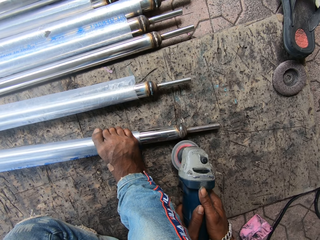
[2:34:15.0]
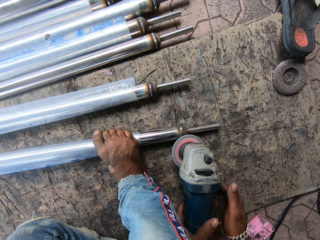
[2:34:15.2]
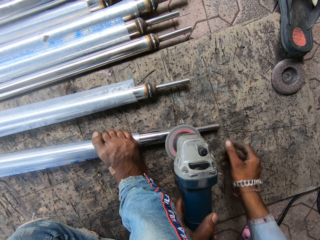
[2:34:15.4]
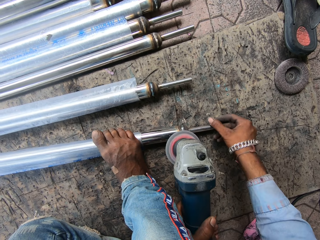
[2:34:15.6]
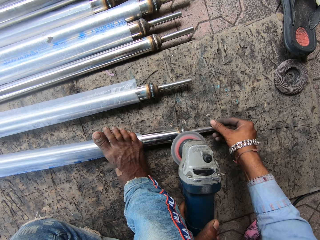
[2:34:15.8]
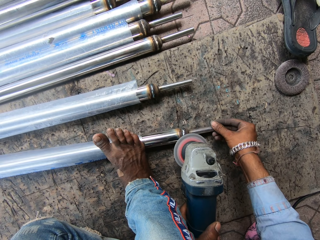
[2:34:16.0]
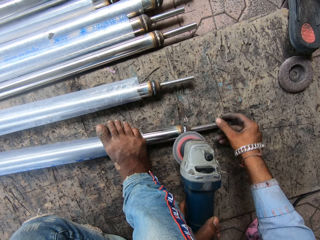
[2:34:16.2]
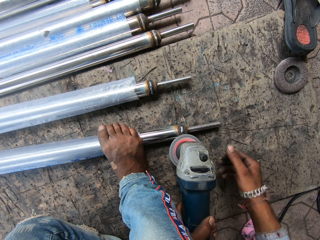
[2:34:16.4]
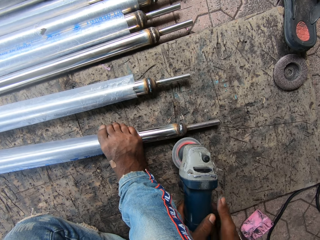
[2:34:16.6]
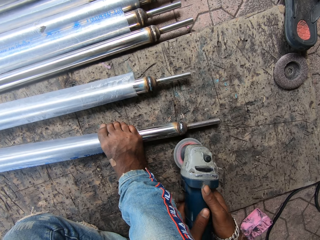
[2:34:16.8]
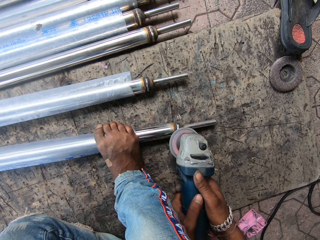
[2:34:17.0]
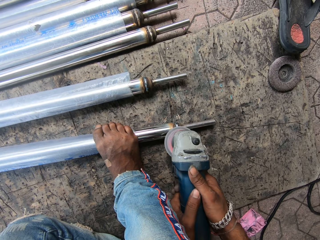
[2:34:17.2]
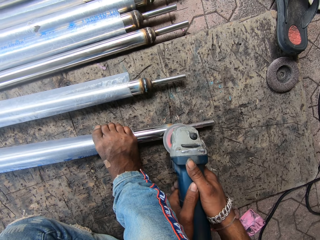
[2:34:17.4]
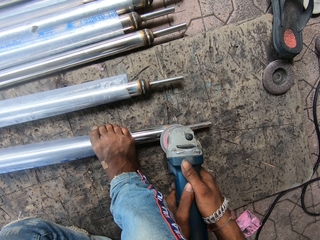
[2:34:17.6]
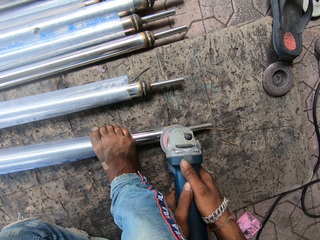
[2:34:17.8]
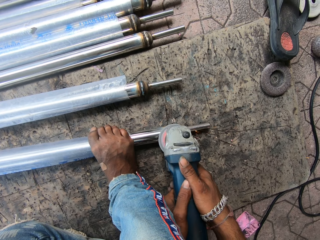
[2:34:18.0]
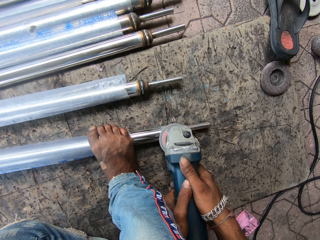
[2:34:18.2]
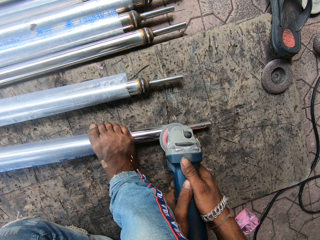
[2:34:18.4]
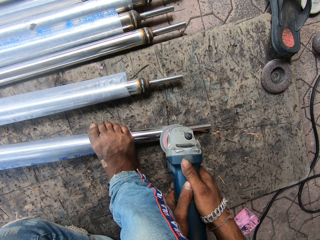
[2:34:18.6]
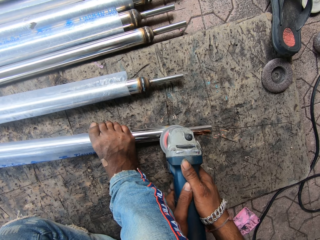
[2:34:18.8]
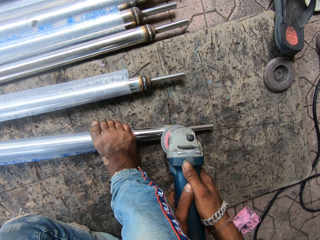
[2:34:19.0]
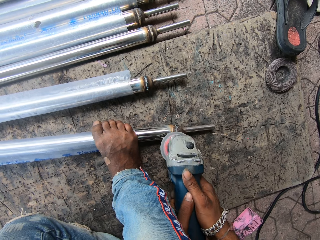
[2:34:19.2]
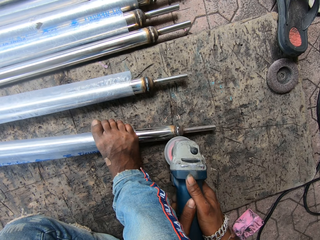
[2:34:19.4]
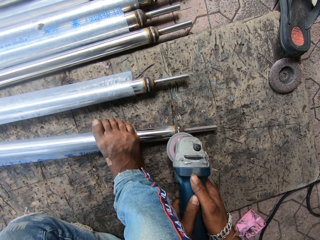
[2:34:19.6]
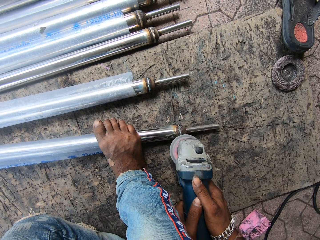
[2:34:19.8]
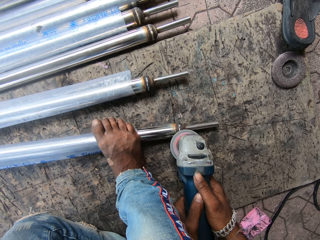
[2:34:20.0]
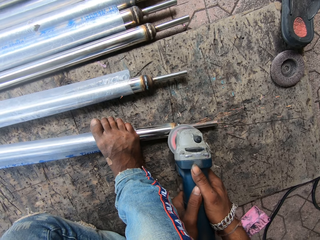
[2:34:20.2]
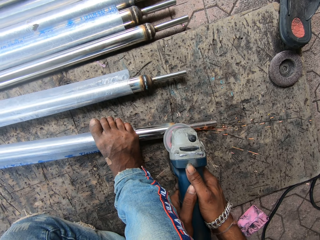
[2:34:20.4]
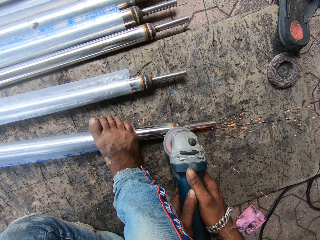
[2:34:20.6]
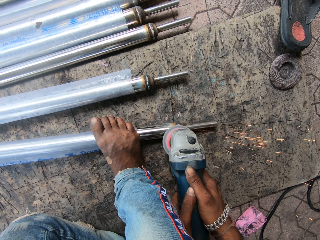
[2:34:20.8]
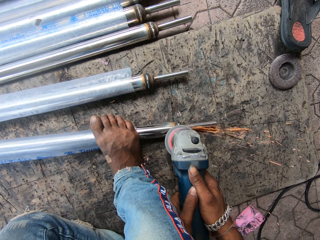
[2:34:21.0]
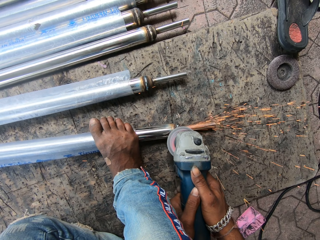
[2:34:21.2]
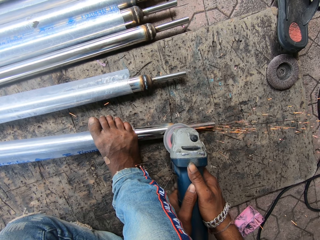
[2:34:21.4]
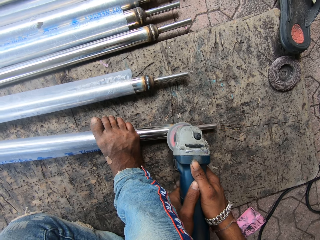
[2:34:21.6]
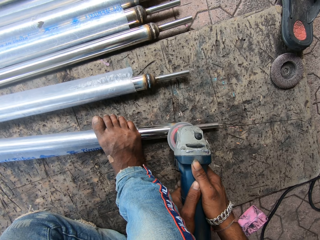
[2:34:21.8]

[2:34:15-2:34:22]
The camera wearer holds the metal. They weld the metal.

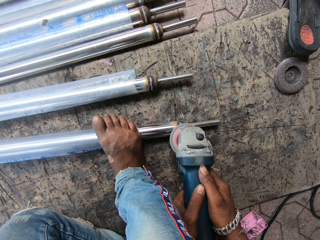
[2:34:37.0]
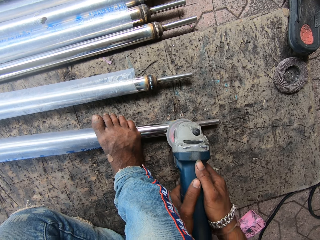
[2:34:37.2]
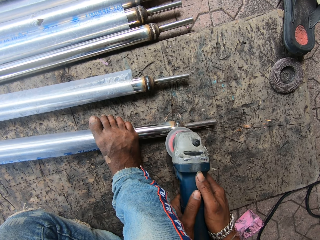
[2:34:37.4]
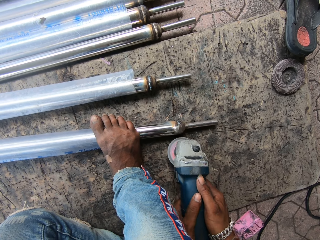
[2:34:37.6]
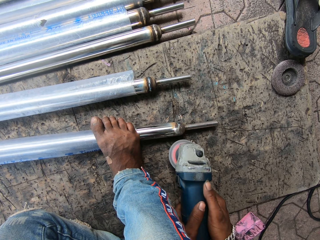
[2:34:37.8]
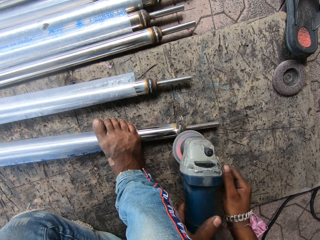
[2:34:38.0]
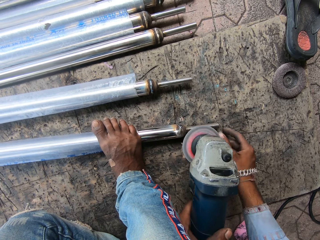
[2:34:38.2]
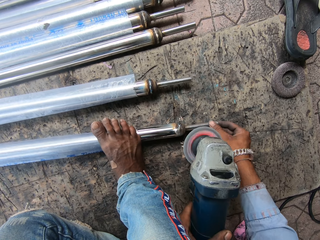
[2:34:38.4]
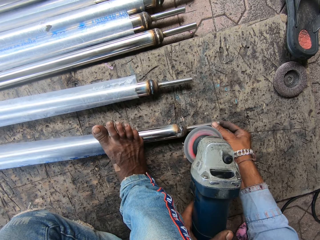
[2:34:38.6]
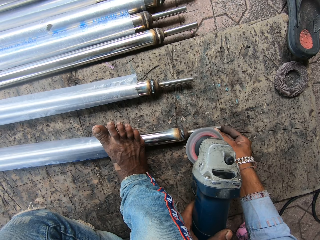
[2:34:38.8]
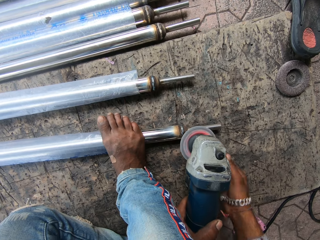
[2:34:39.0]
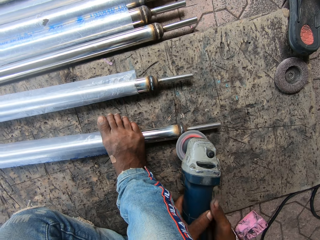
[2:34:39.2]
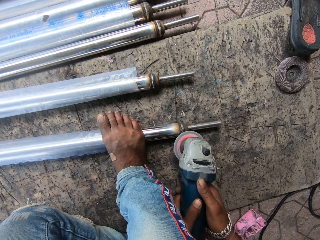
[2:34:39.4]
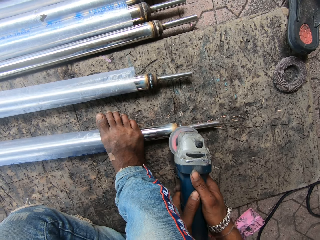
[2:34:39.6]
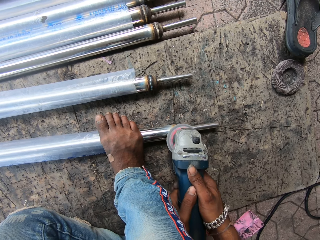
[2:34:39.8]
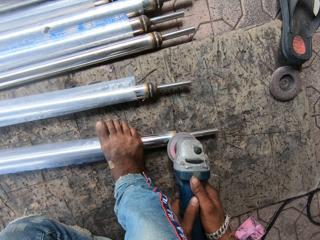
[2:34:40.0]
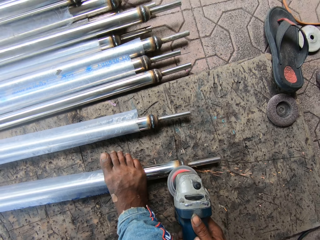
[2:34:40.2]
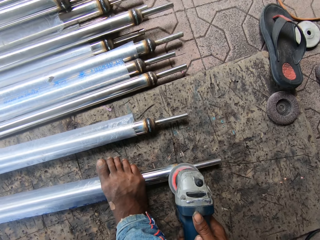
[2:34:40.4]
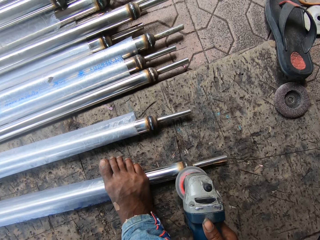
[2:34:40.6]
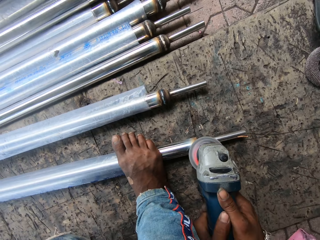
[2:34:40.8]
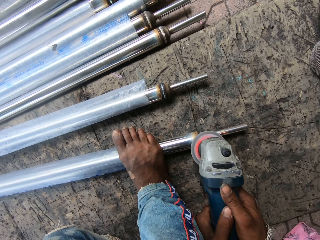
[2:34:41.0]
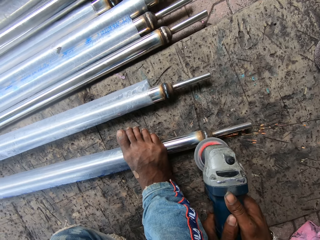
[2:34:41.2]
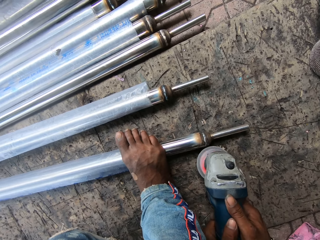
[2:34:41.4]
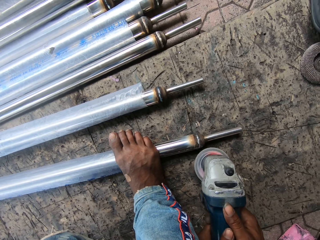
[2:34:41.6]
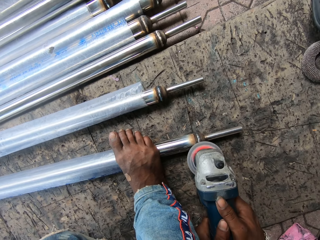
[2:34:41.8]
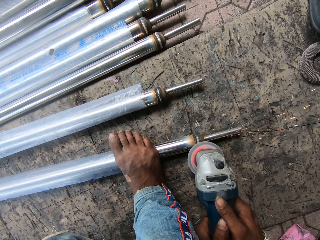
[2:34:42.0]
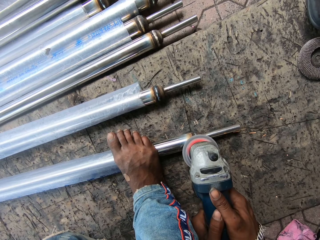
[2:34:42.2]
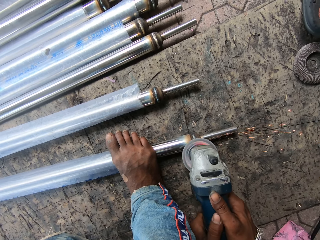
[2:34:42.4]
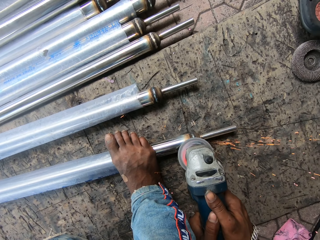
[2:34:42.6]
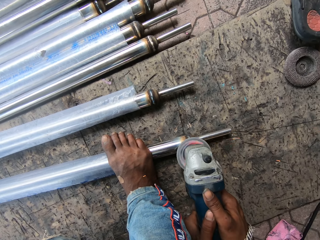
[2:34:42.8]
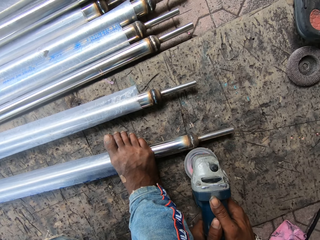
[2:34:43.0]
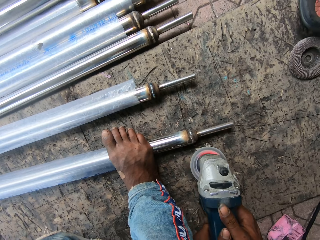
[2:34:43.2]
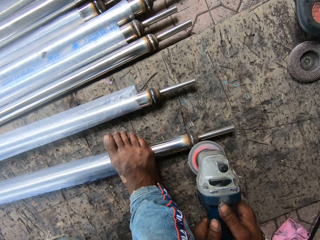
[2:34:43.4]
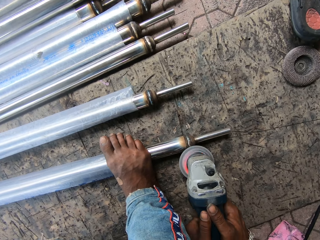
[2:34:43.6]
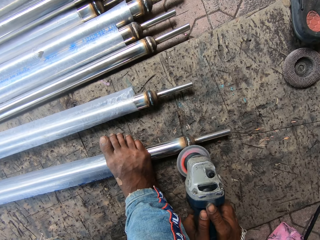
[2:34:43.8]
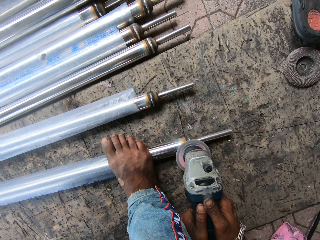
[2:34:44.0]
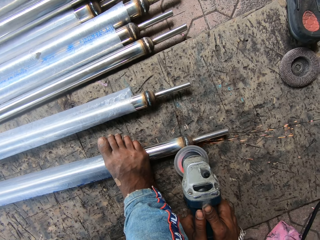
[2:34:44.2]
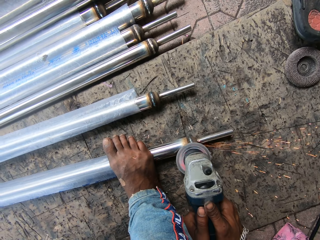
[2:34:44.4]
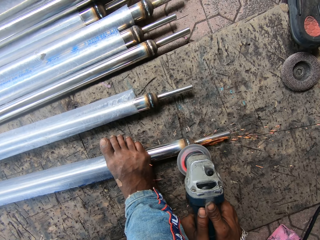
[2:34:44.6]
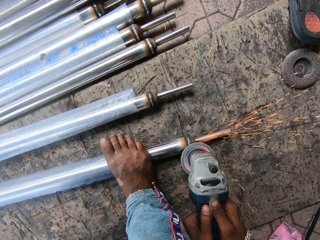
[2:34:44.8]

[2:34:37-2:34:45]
The camera wearer turns metal. They weld the metal.

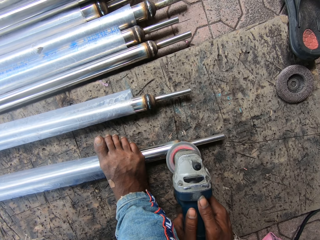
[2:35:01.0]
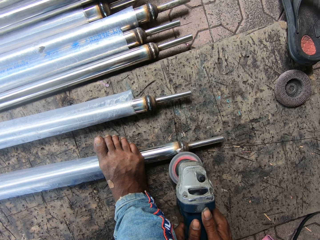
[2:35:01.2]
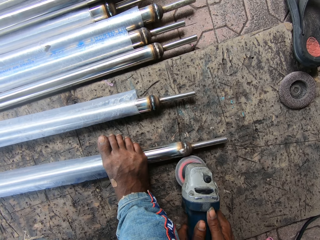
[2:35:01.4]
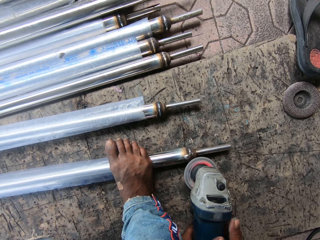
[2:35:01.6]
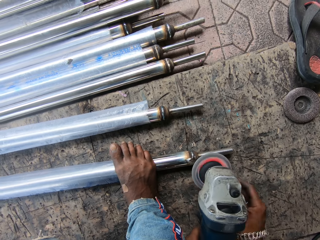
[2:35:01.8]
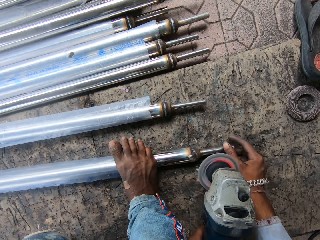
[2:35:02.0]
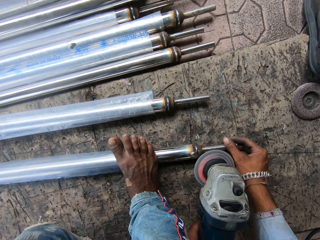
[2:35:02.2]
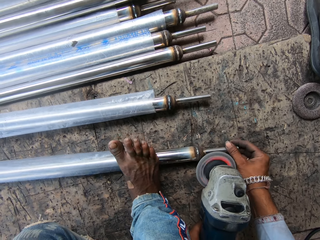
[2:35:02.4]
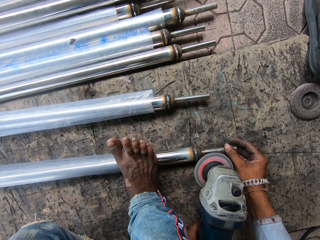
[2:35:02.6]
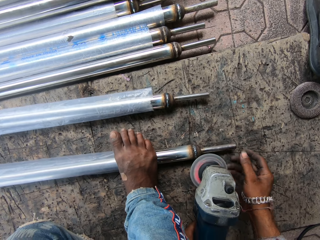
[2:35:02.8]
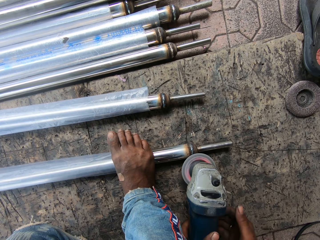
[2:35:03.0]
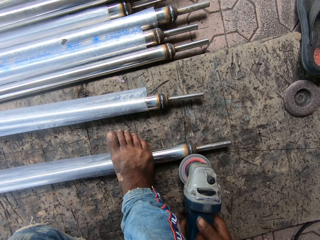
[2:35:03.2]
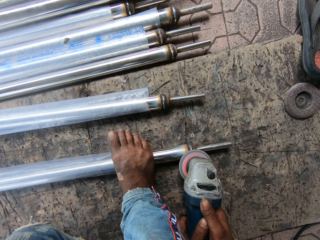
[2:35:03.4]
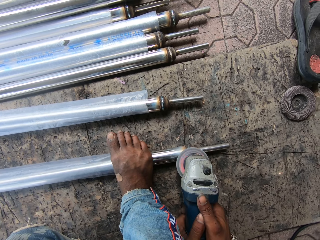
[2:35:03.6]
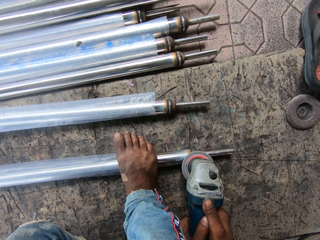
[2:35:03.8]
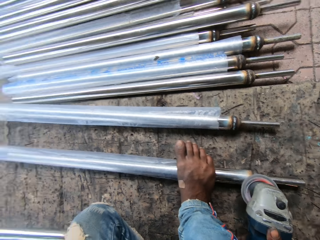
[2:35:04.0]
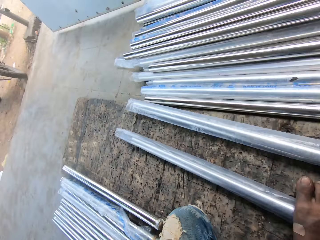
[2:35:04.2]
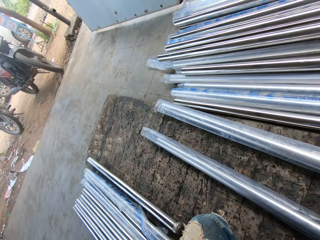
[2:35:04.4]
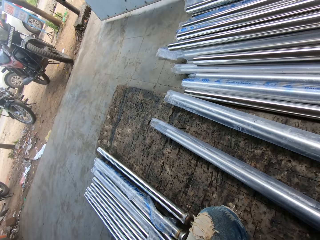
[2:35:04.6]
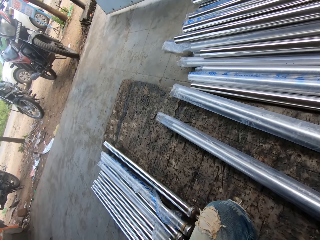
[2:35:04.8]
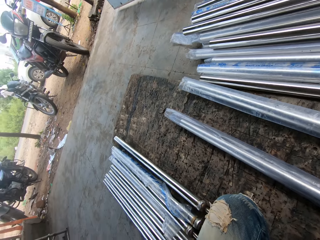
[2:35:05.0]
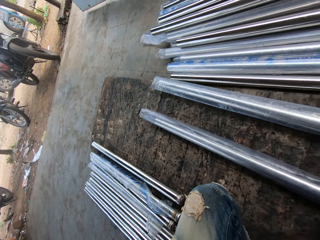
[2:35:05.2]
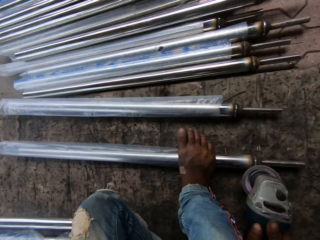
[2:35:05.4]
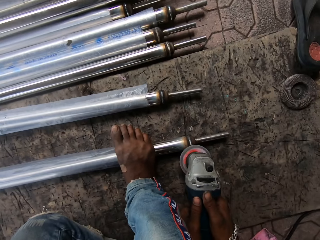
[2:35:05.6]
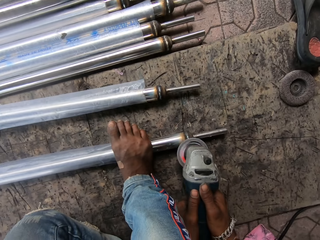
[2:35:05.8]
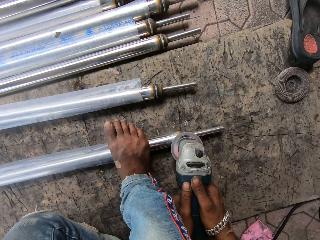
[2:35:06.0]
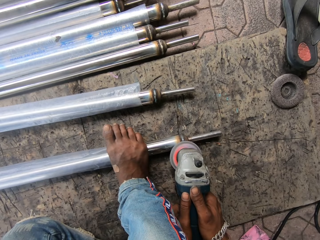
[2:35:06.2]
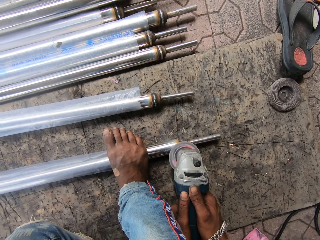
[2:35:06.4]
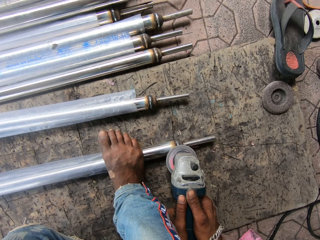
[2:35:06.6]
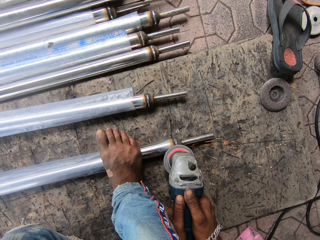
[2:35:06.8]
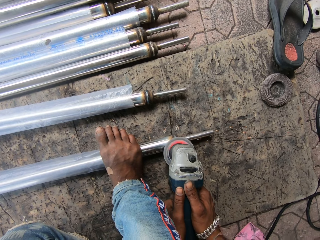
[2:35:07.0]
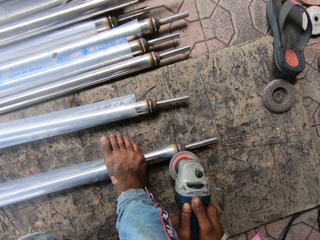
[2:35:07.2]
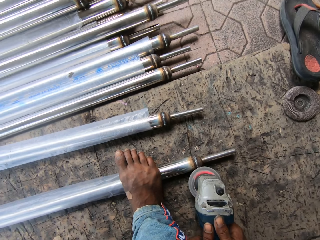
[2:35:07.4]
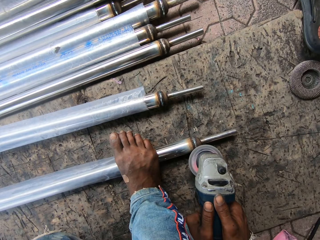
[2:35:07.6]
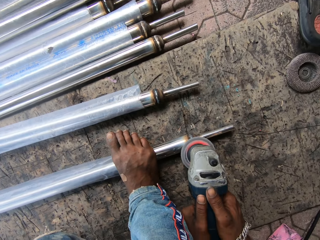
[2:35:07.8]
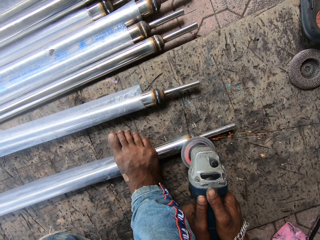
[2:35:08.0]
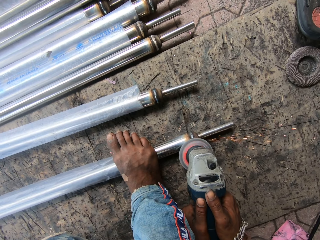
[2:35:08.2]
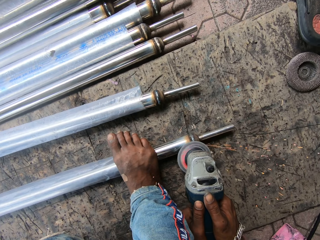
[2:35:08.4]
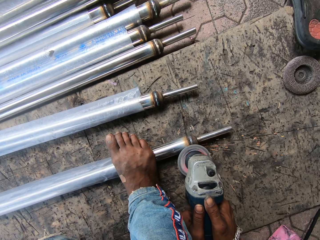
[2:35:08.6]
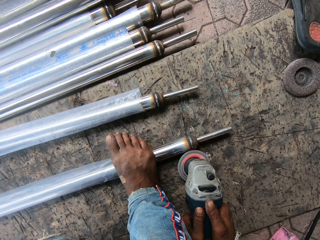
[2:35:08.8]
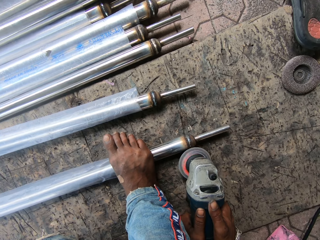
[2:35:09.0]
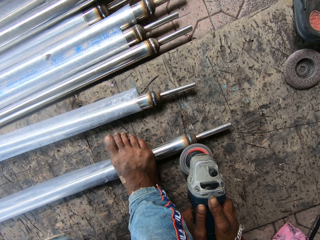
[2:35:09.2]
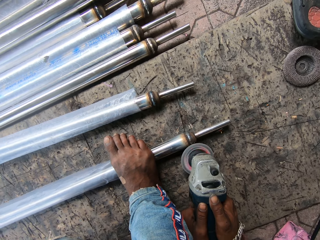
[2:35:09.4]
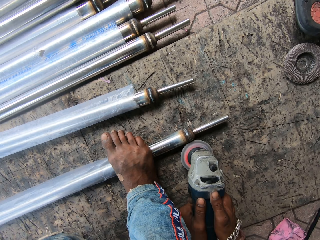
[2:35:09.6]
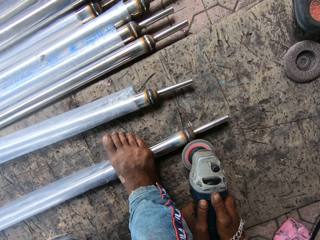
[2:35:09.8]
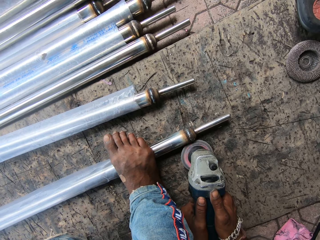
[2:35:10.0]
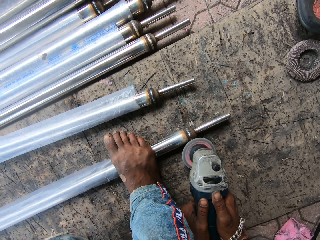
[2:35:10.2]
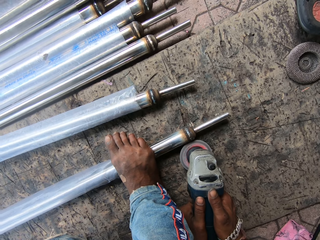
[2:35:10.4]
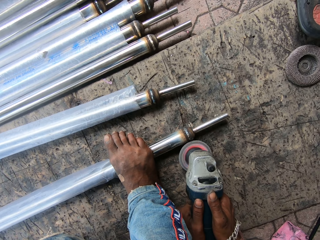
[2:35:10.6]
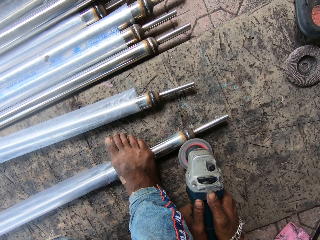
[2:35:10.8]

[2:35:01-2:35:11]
The camera wearer turns metal. They move the metal with their hand. They weld the metal. They screw the metal. They look to the side. They weld the metal.
